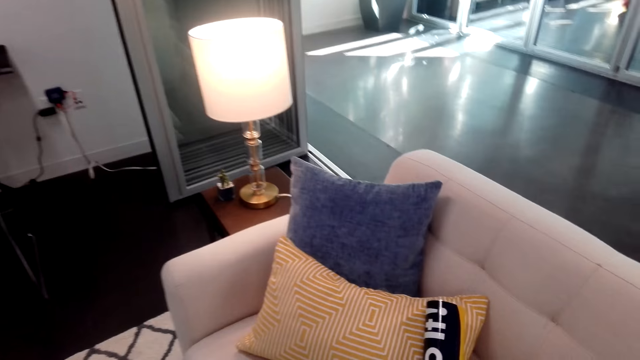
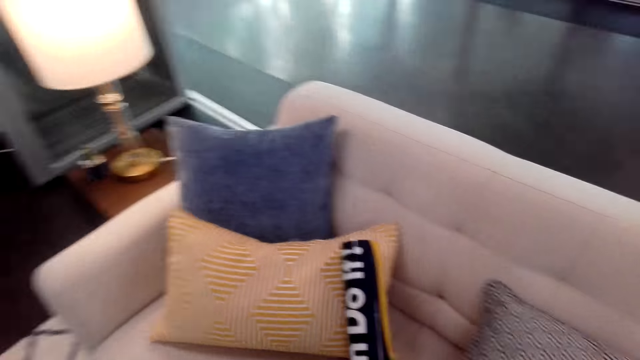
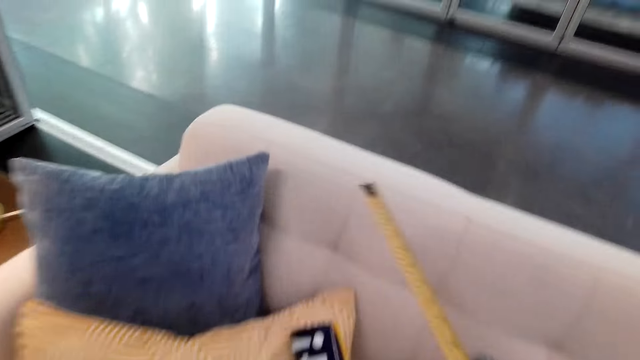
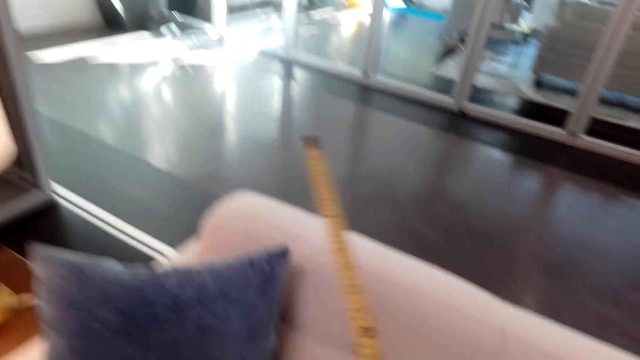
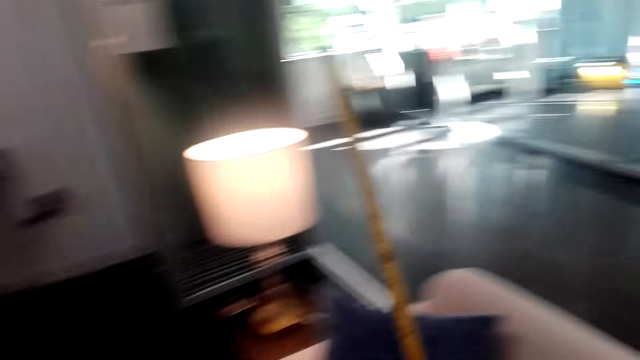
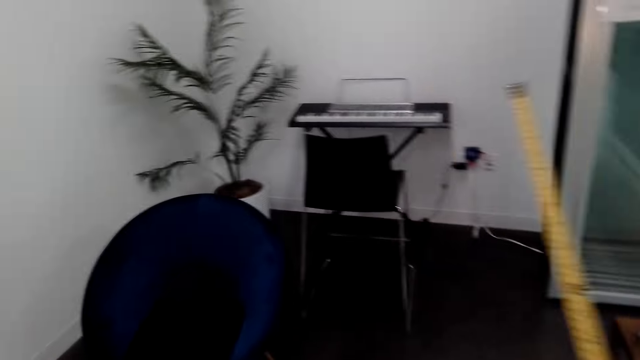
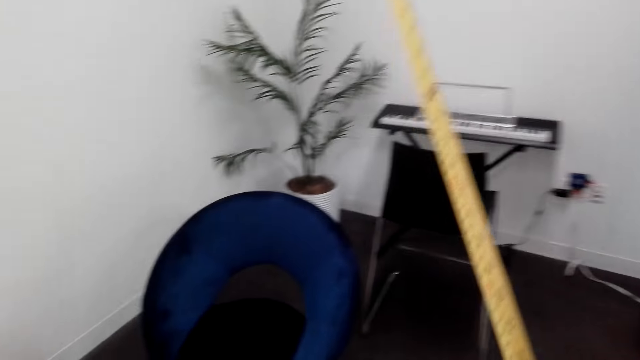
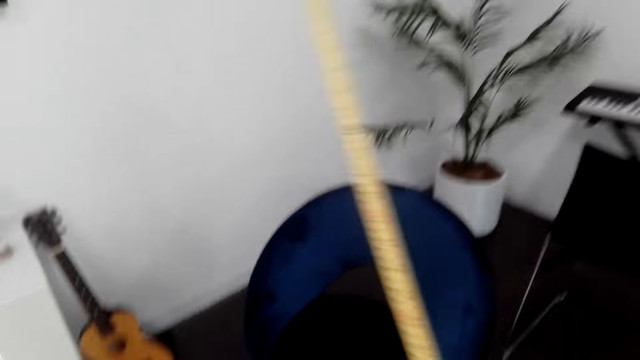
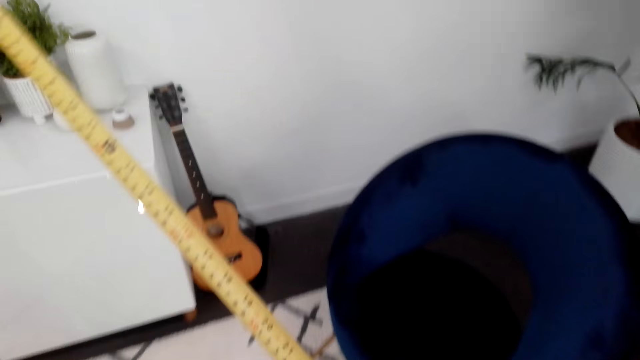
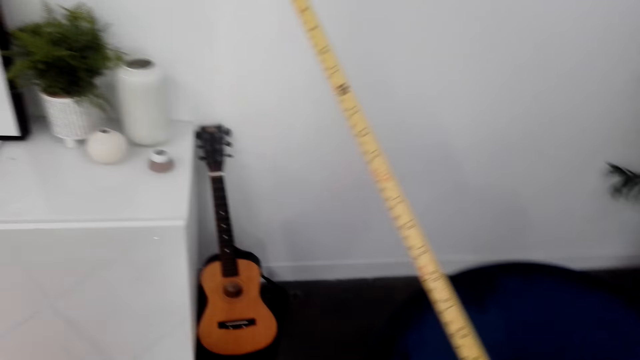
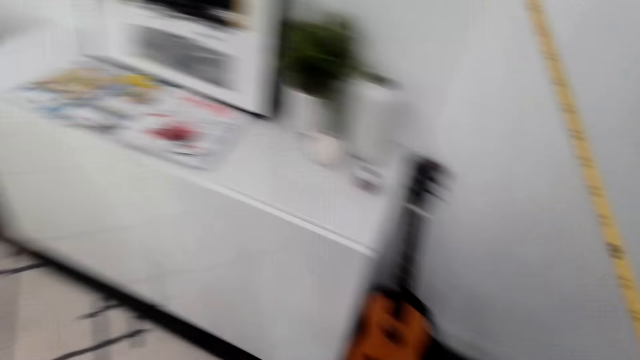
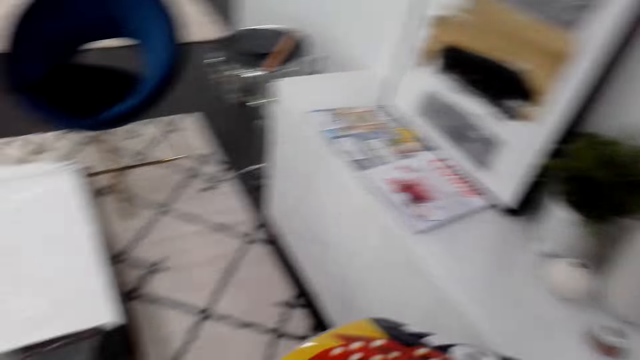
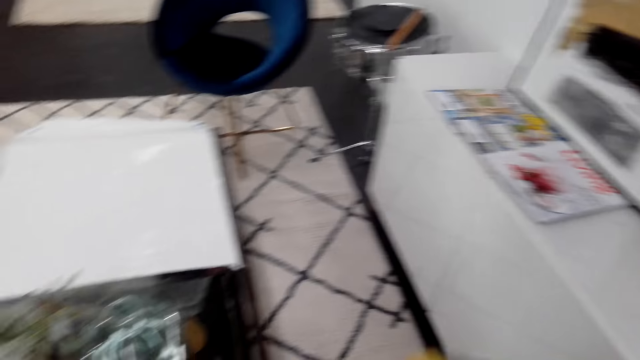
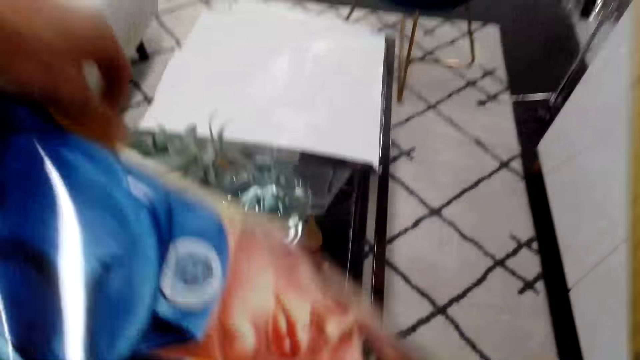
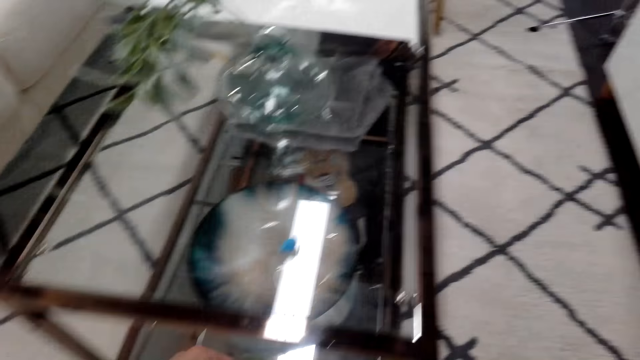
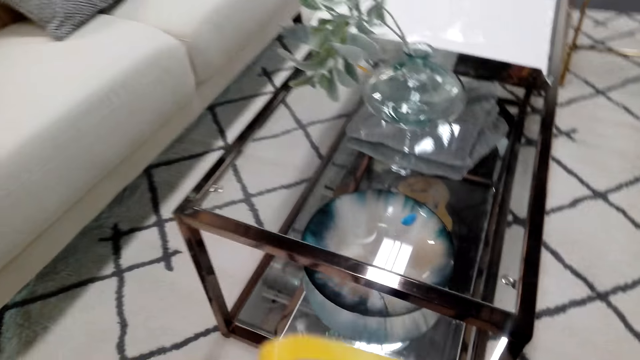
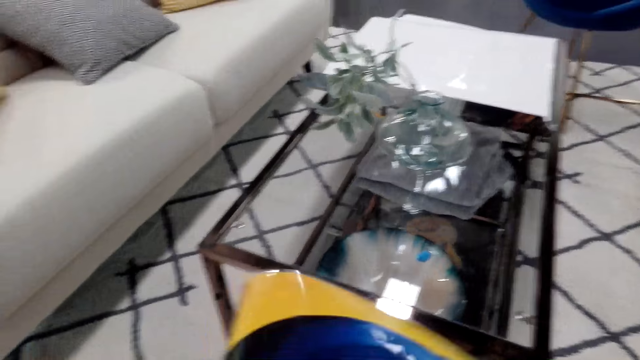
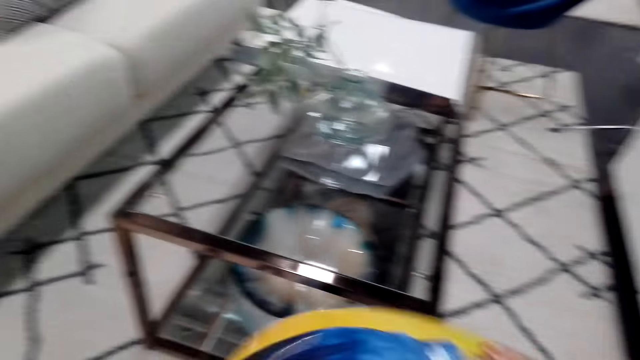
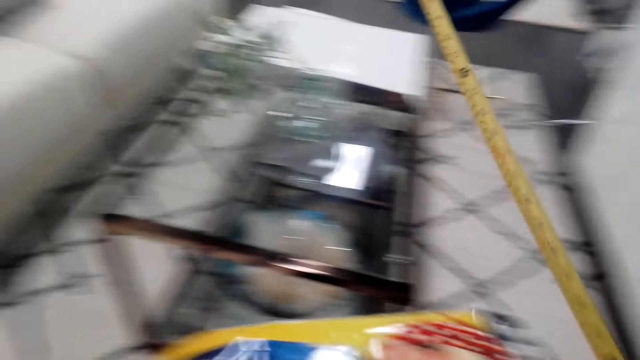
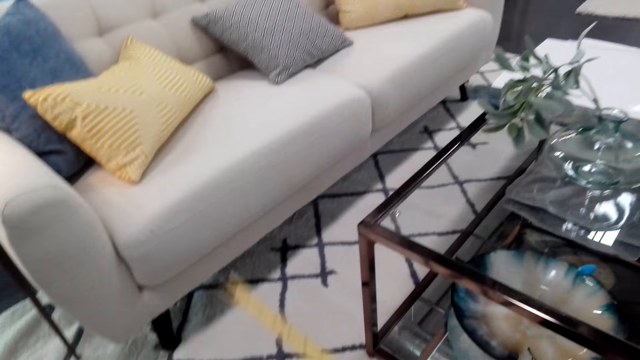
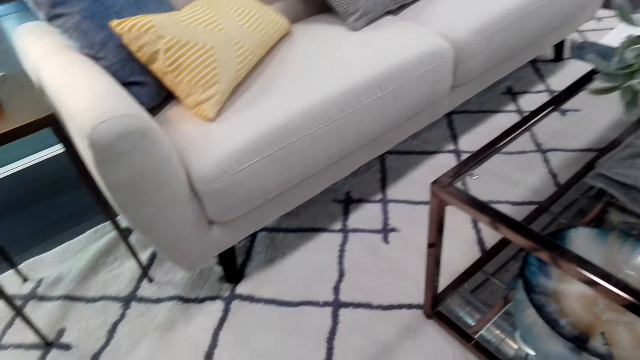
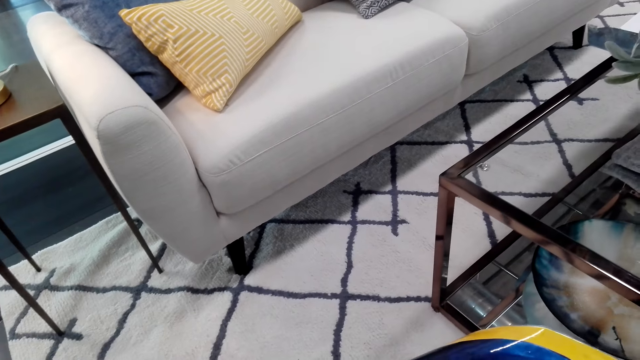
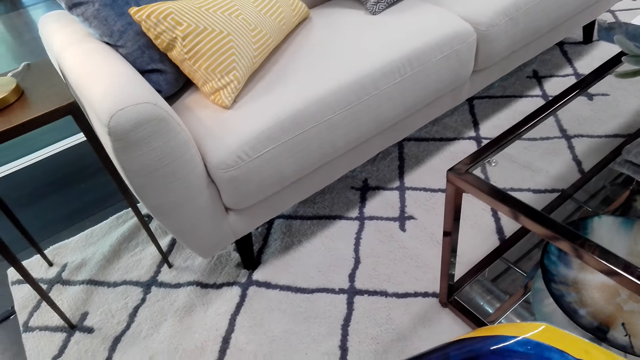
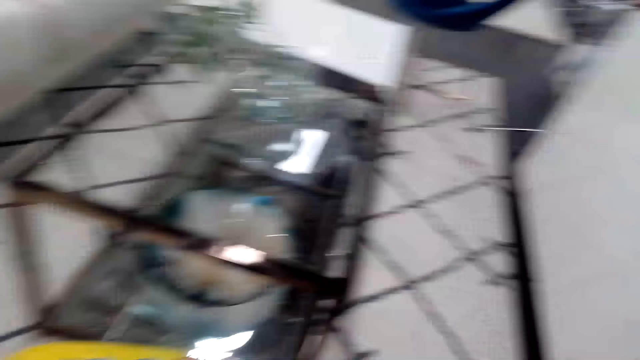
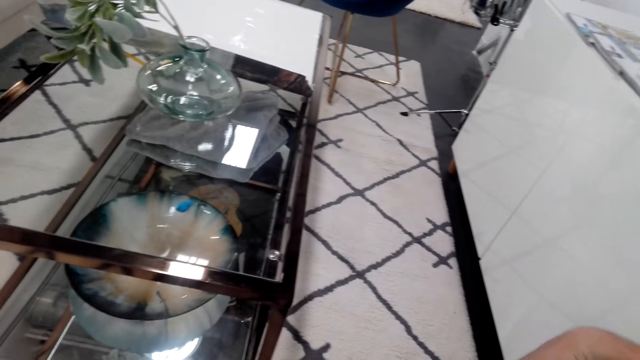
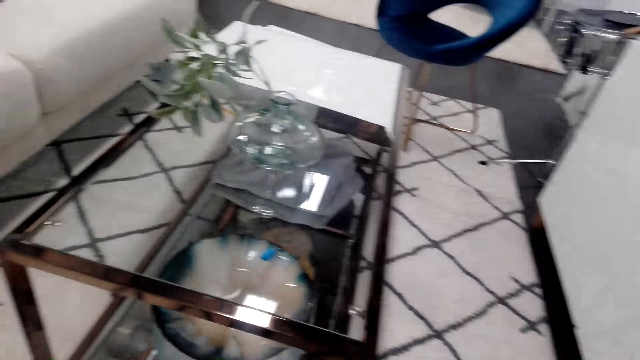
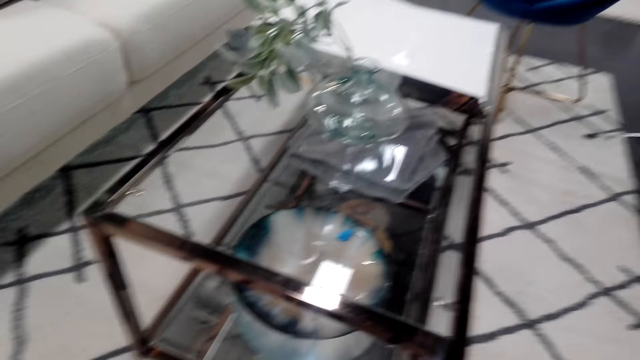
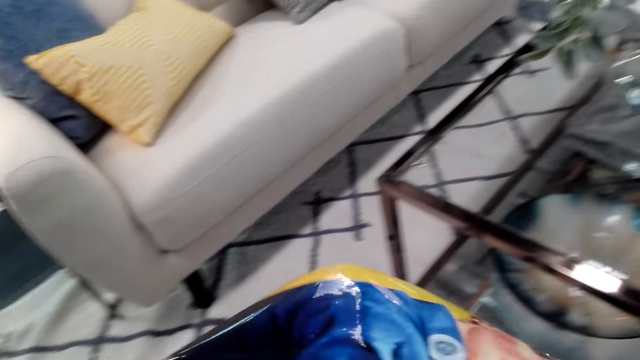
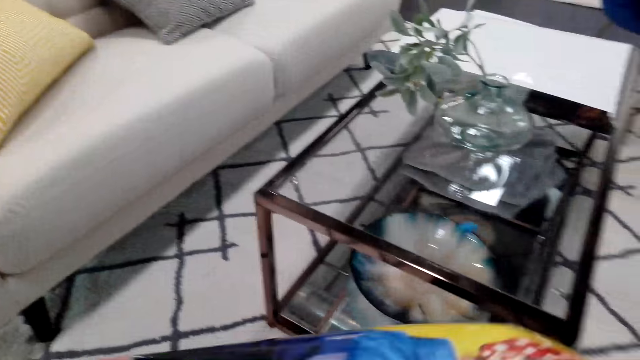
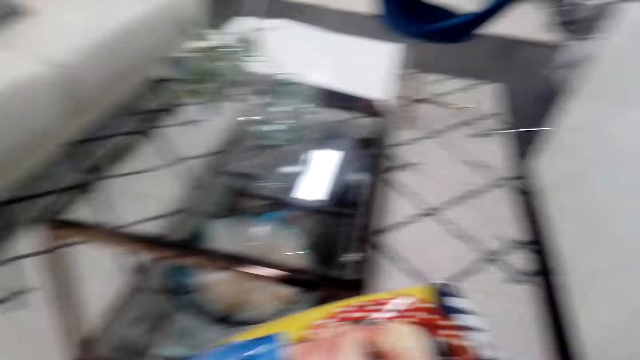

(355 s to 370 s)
The camera wearer unfolds a tape measure. They move around. They hold a picture. They measure the picture with the tape measure.

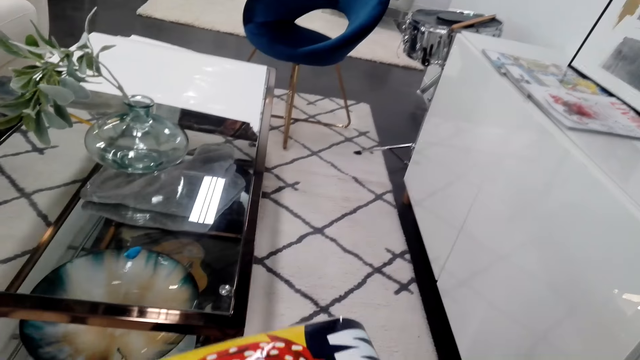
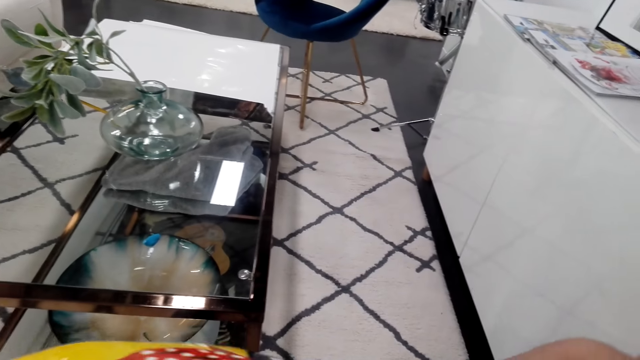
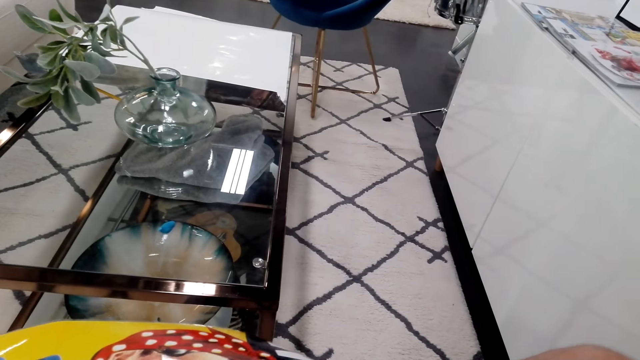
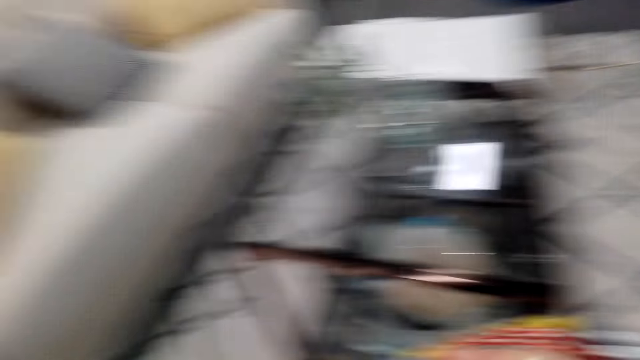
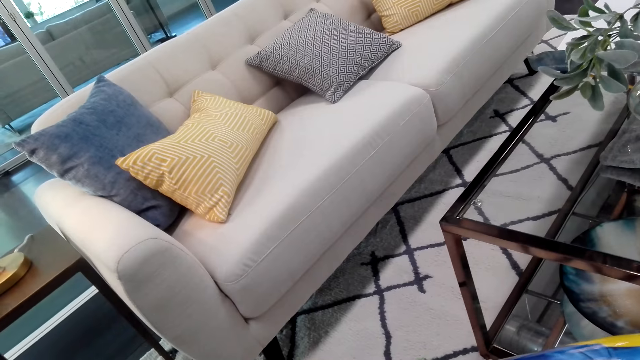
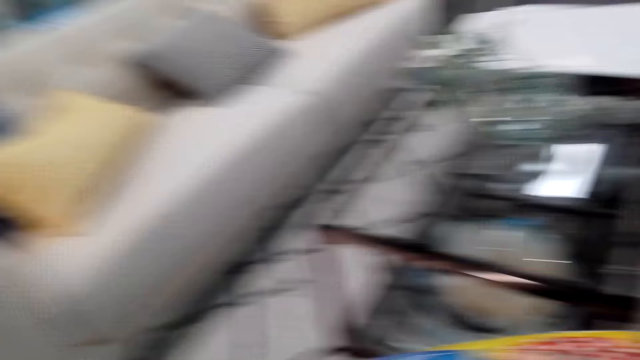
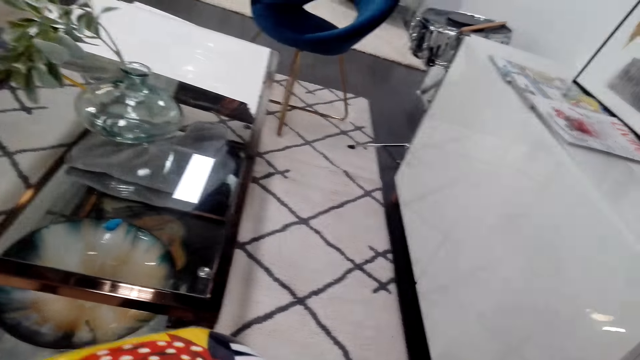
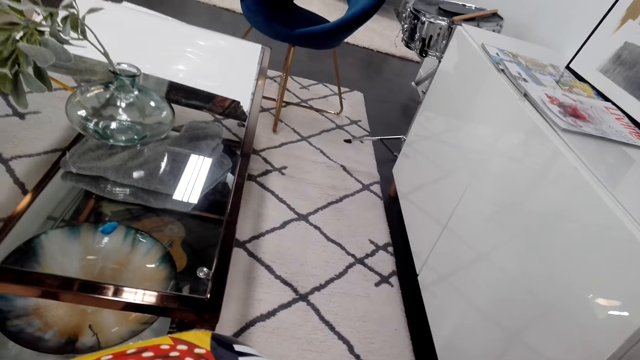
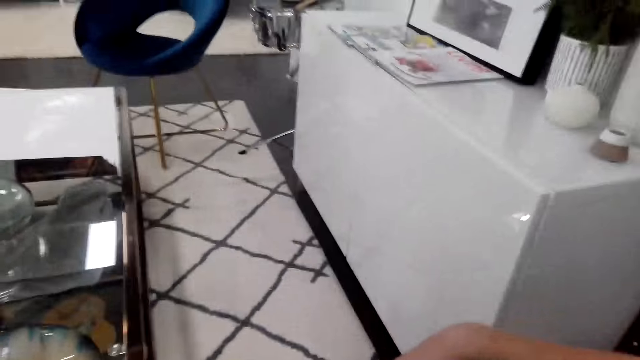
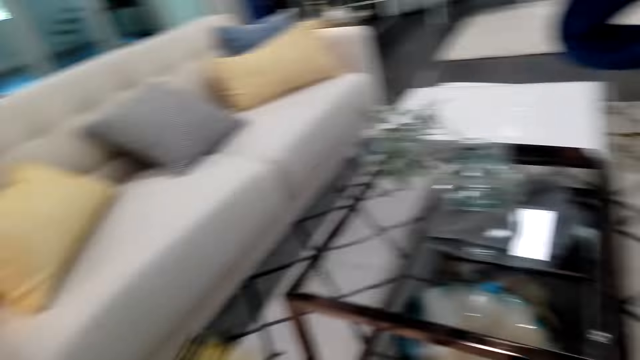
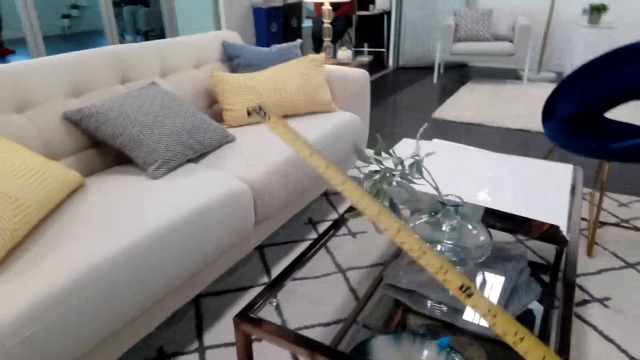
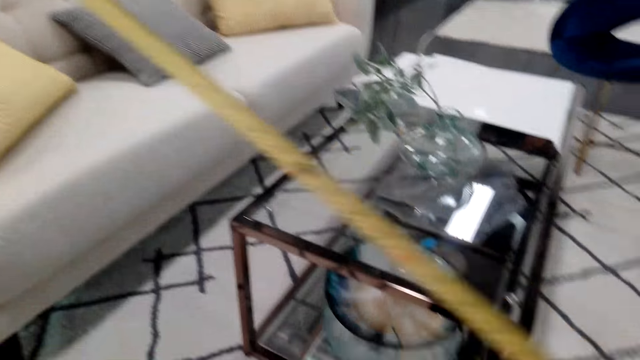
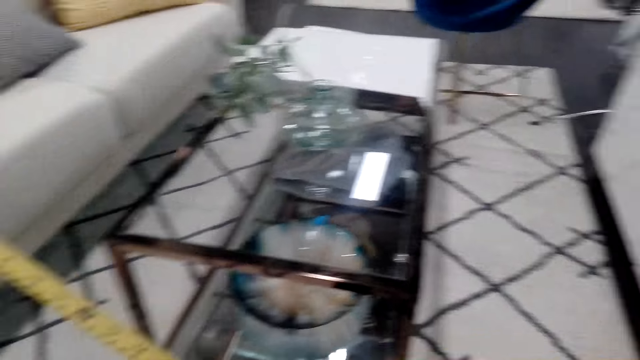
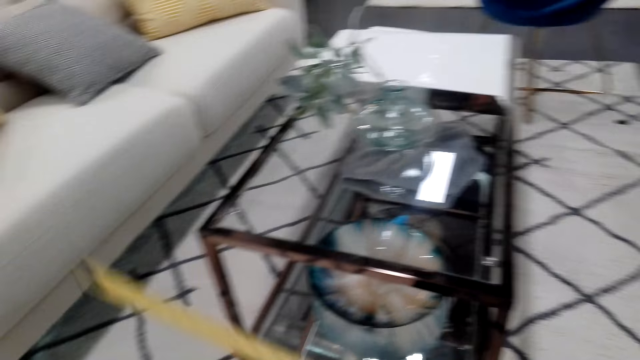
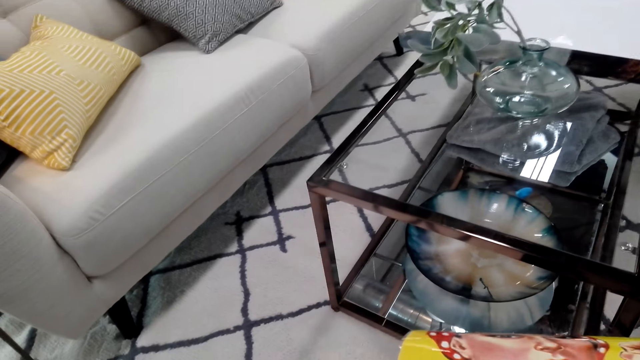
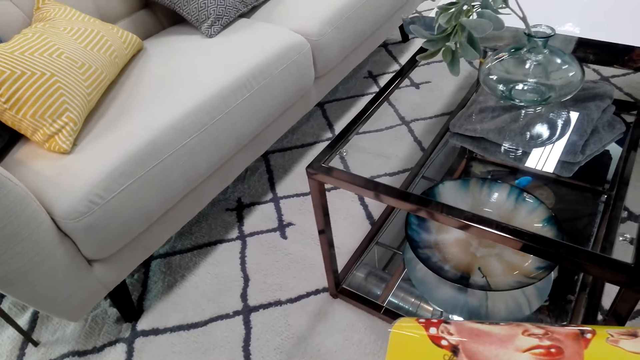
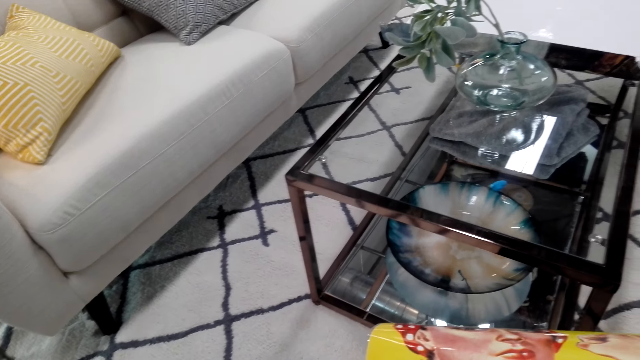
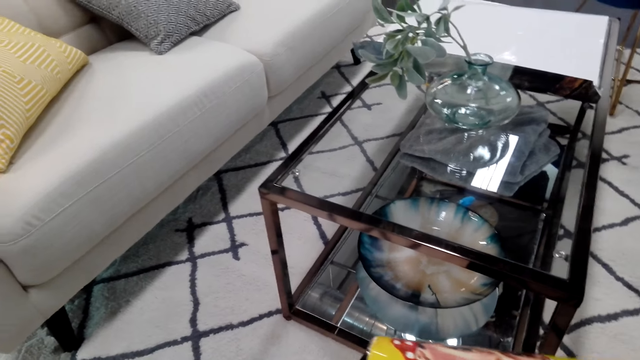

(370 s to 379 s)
The camera wearer measures the painting with the paper.
